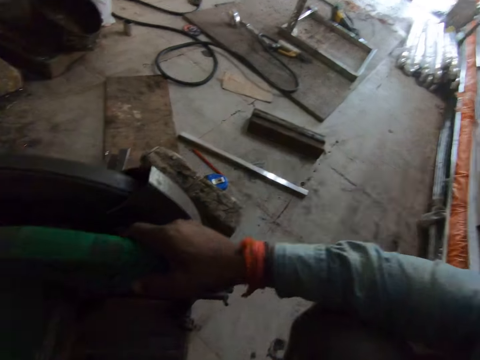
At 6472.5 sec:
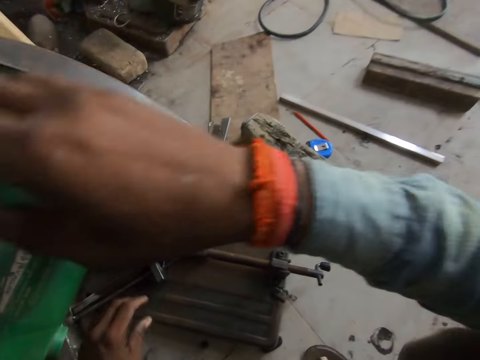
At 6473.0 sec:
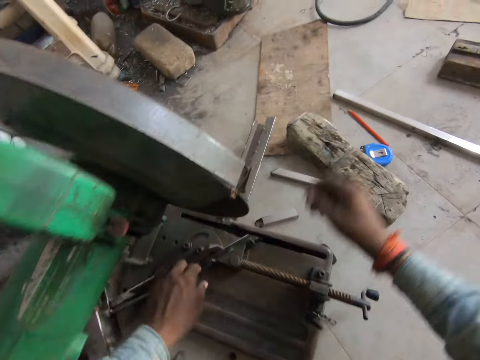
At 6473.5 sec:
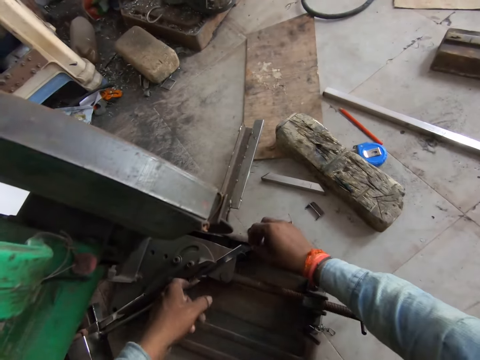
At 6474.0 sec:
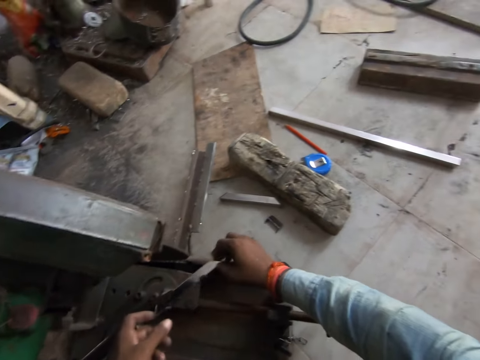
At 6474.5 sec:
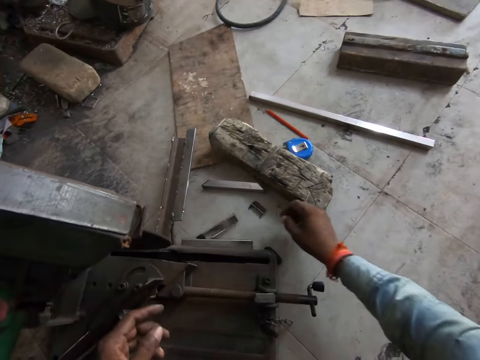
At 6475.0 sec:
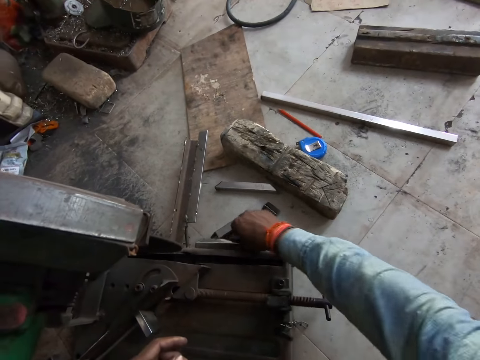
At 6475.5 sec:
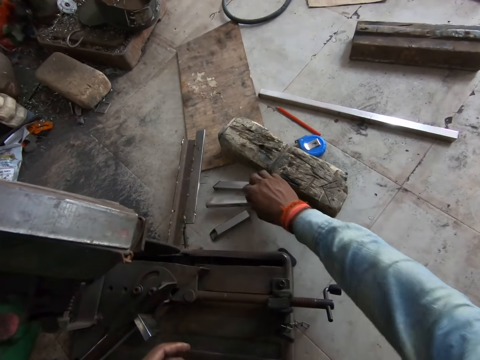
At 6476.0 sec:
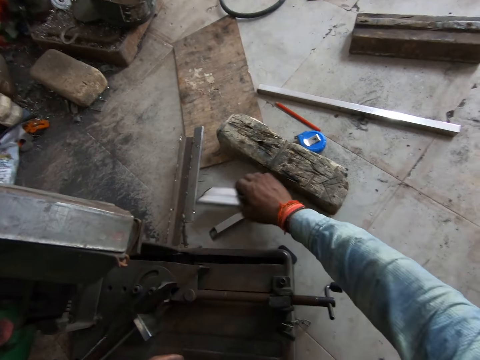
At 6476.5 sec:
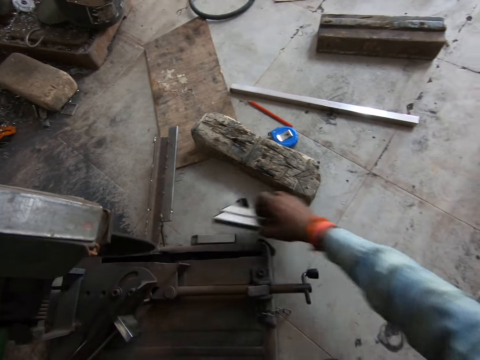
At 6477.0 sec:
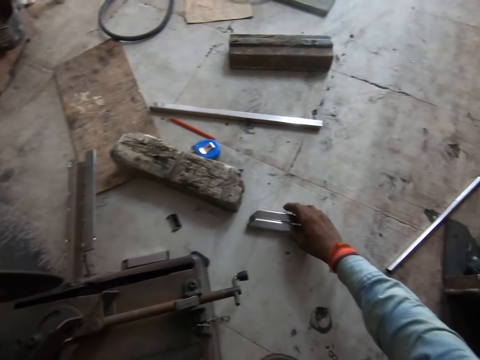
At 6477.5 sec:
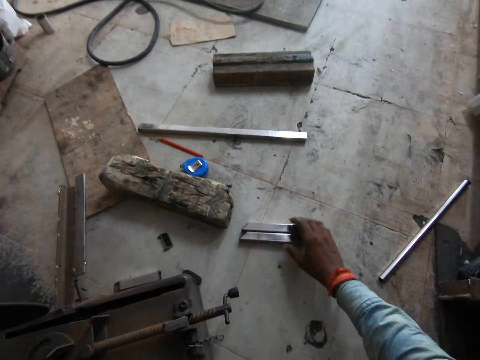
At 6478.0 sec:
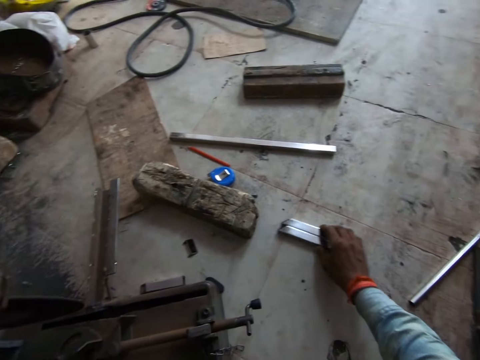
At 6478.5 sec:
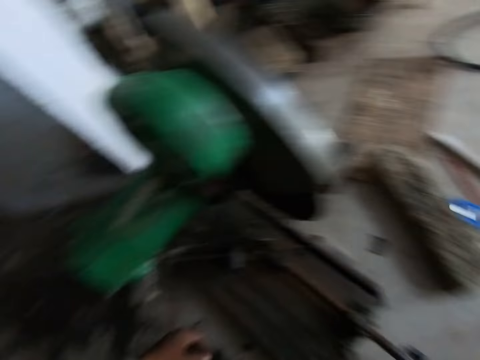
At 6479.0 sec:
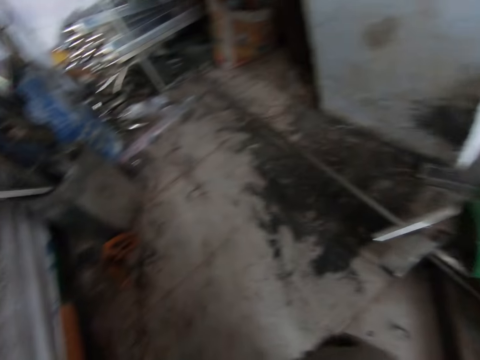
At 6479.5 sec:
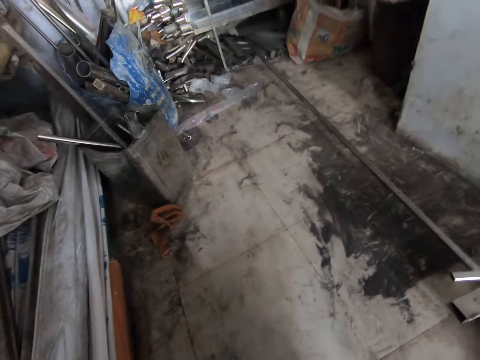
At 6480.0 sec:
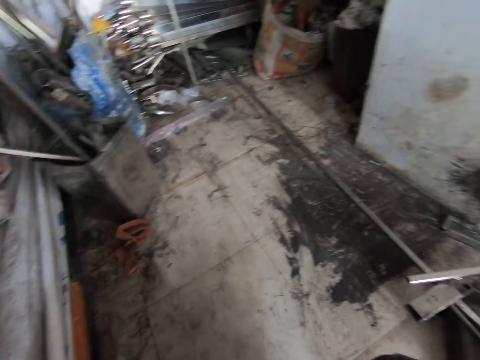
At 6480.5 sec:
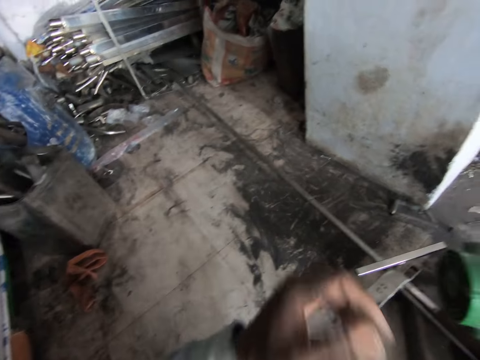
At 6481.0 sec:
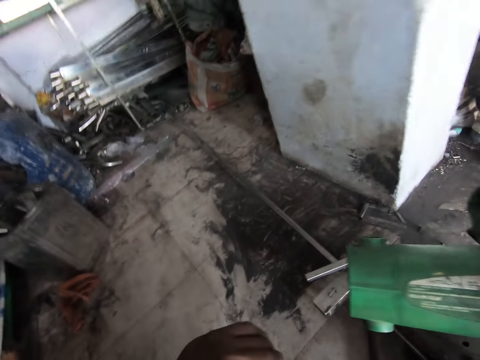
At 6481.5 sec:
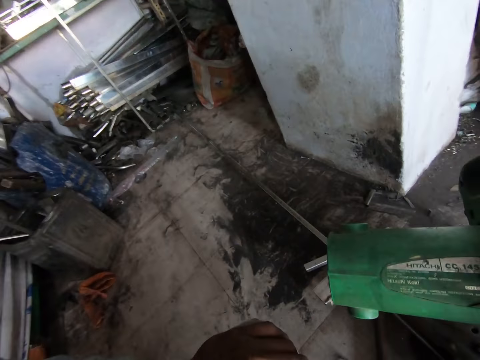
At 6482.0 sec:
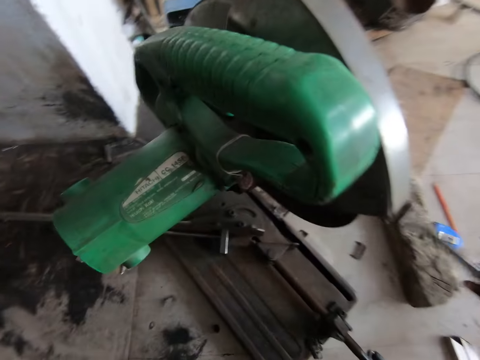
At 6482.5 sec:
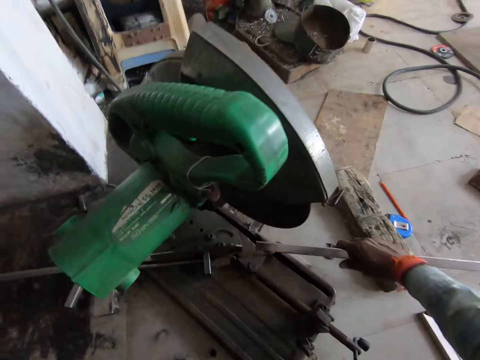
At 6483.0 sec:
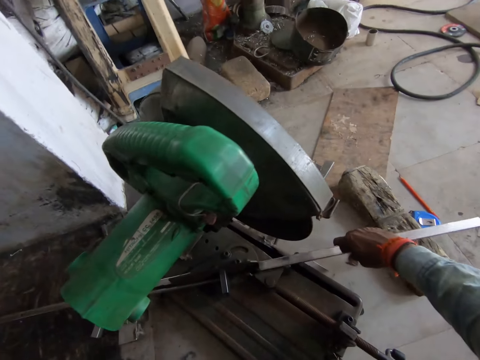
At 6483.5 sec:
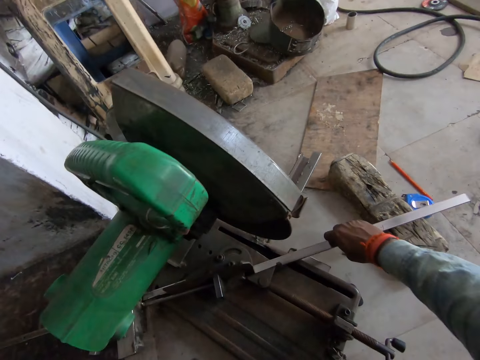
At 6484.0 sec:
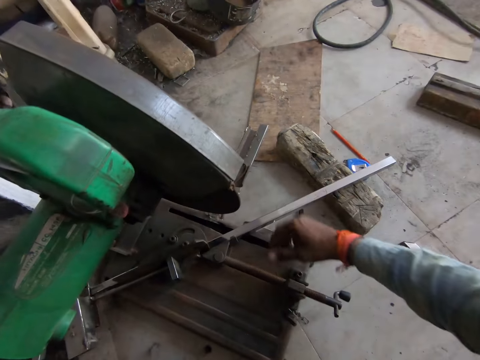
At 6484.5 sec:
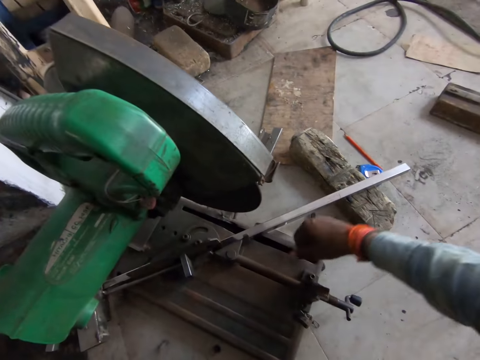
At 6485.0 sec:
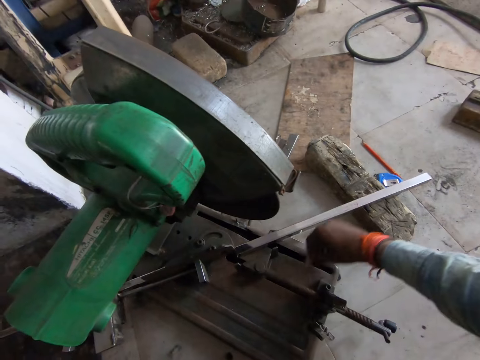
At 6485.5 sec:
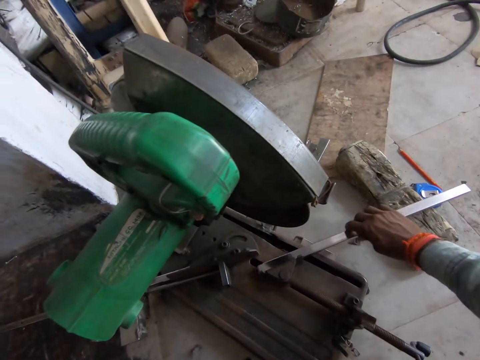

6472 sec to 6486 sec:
The camera wearer drops the metal rod. He removes the metal tube from the steel cutter with his right hand. He takes the rod and puts the rod down. He places a metal tube in the adjustable vise of the steel cutter with his right hand.

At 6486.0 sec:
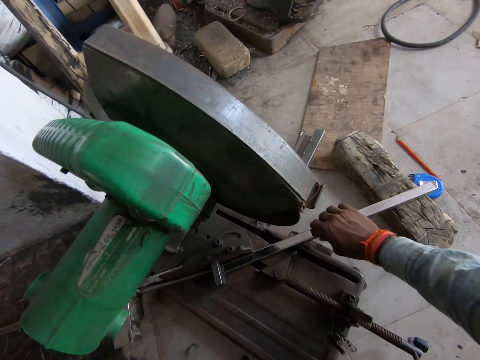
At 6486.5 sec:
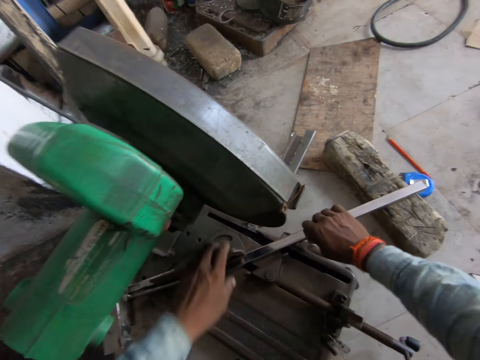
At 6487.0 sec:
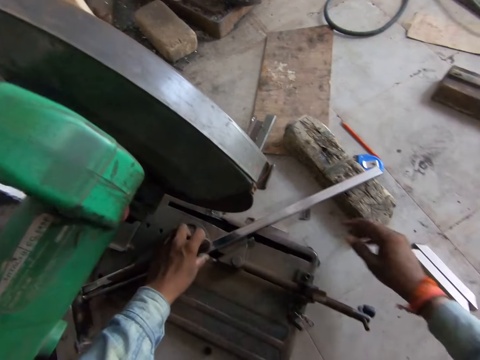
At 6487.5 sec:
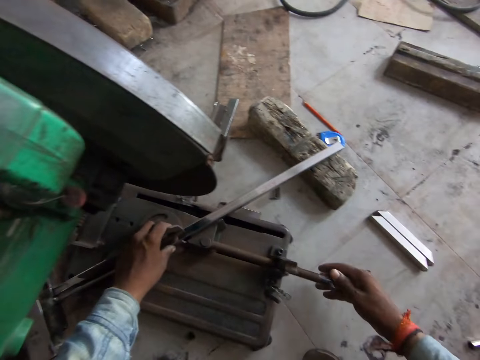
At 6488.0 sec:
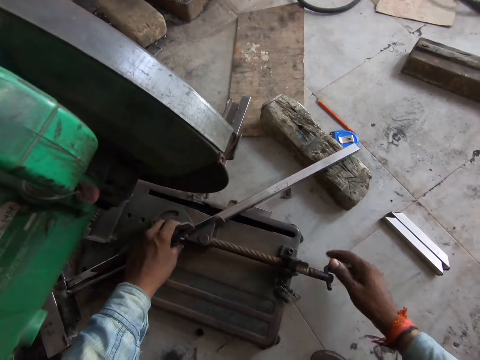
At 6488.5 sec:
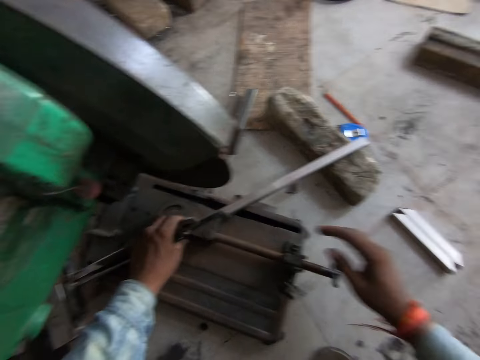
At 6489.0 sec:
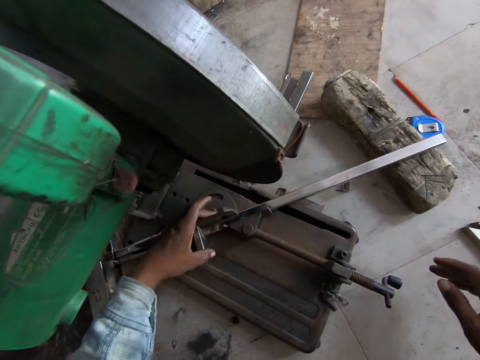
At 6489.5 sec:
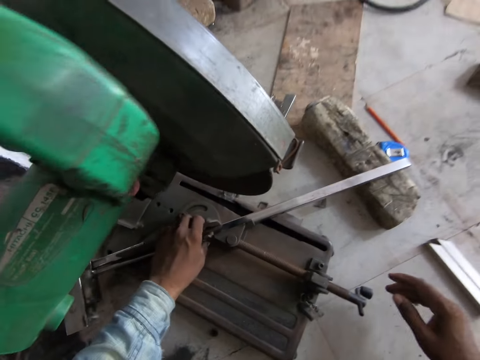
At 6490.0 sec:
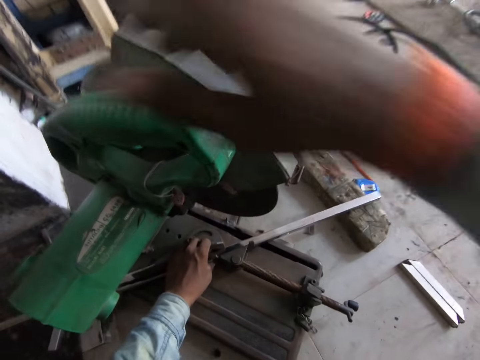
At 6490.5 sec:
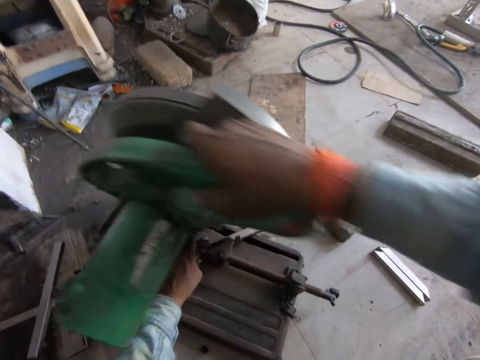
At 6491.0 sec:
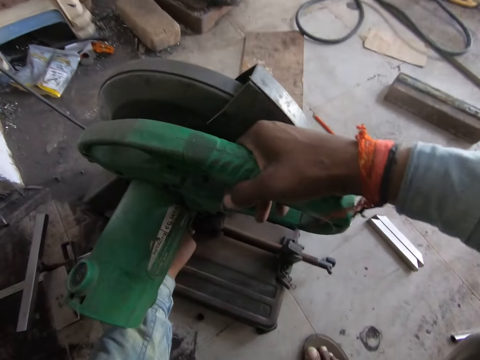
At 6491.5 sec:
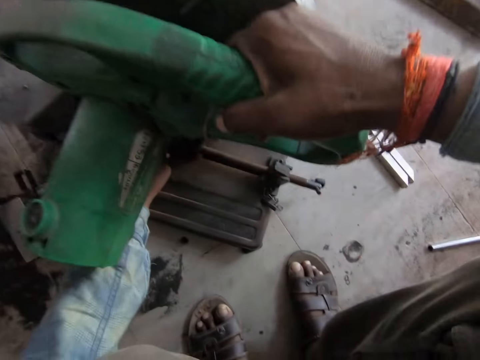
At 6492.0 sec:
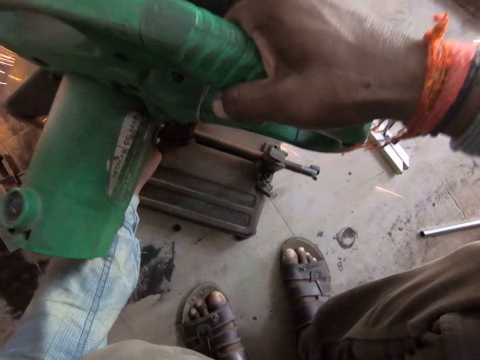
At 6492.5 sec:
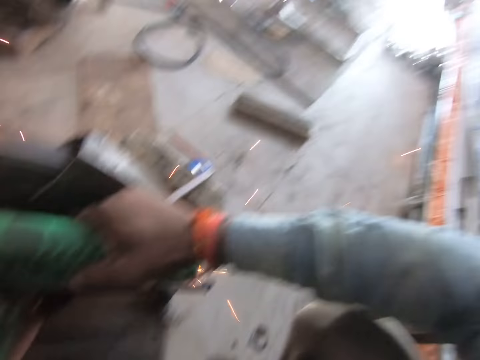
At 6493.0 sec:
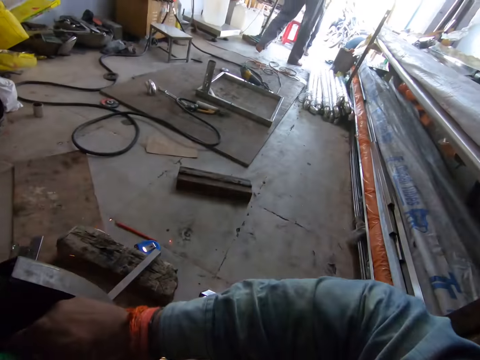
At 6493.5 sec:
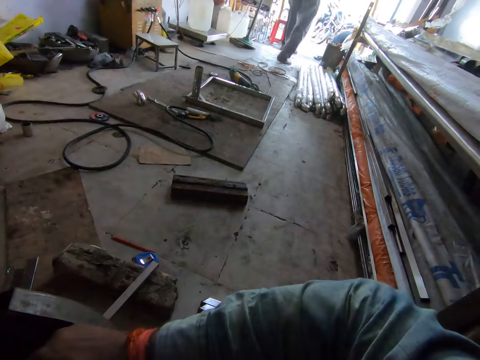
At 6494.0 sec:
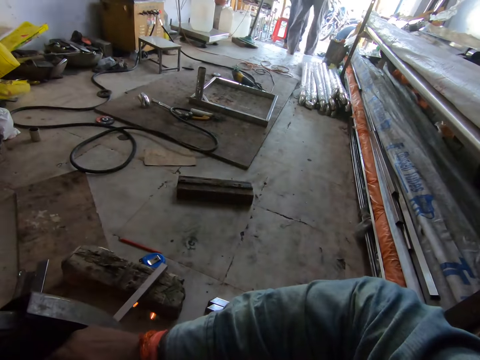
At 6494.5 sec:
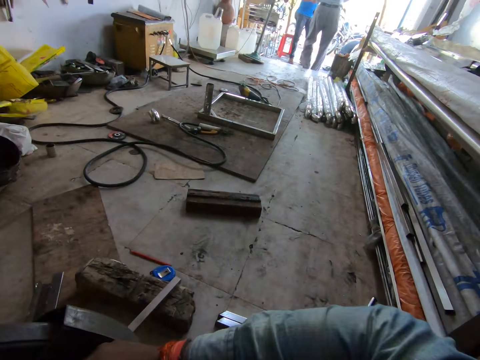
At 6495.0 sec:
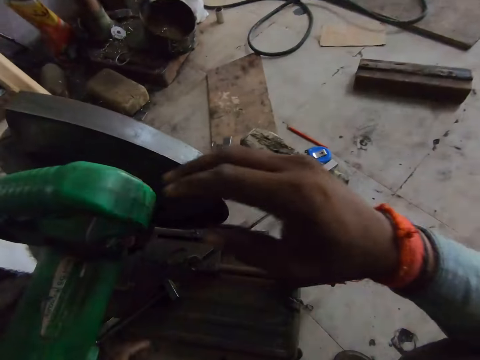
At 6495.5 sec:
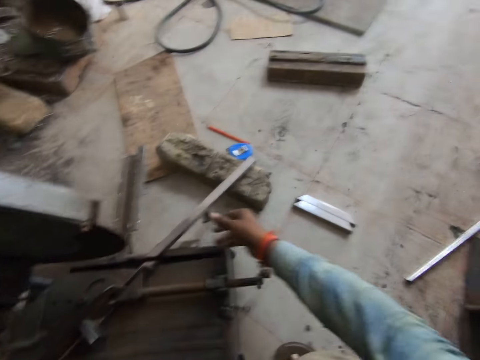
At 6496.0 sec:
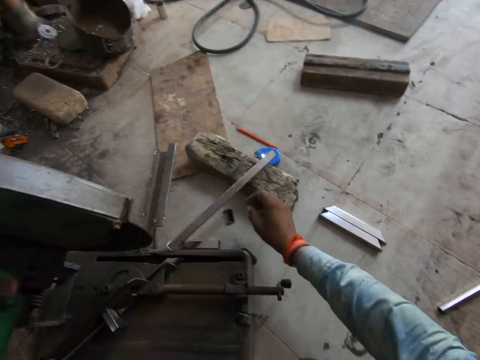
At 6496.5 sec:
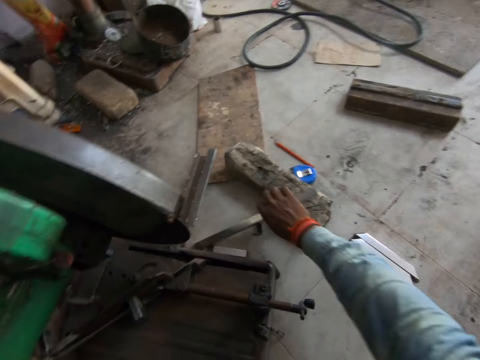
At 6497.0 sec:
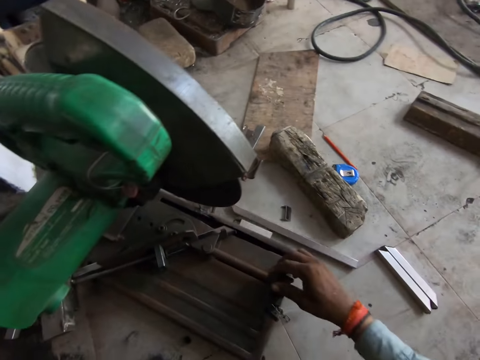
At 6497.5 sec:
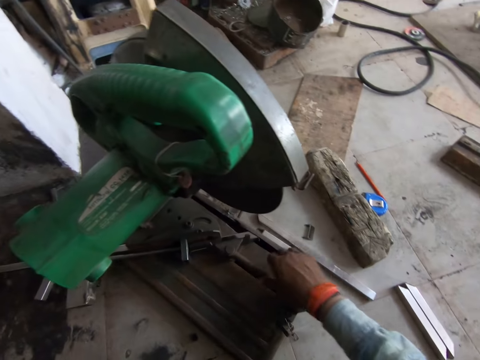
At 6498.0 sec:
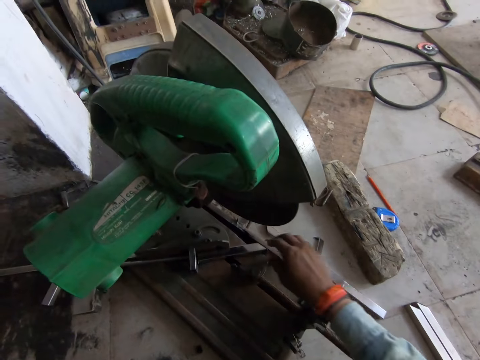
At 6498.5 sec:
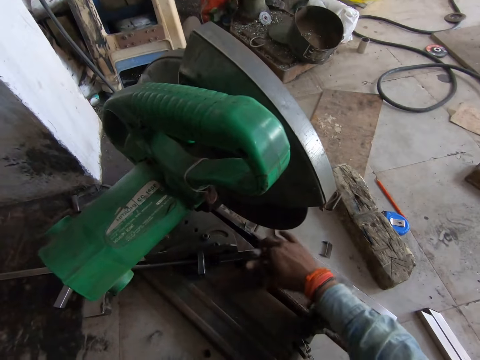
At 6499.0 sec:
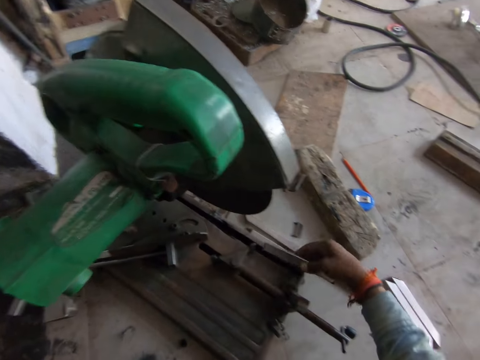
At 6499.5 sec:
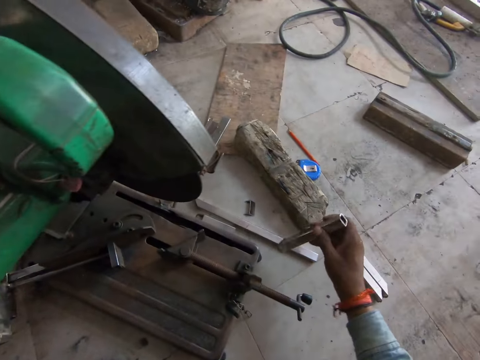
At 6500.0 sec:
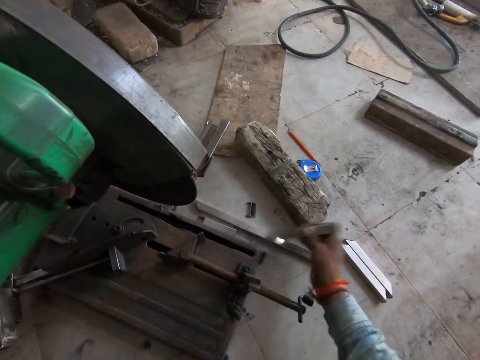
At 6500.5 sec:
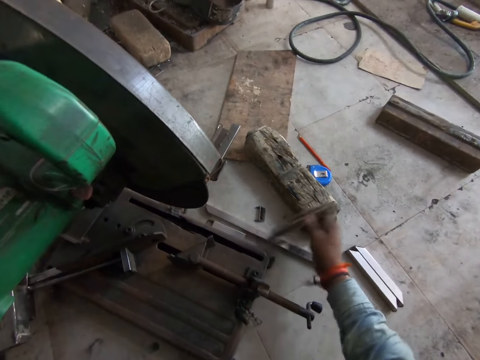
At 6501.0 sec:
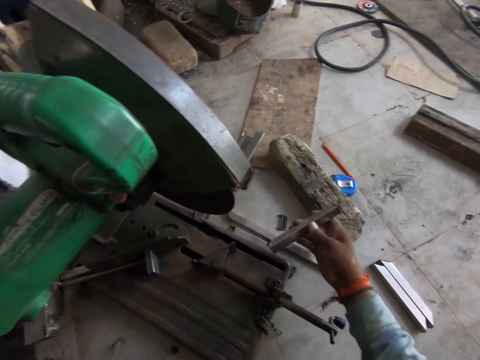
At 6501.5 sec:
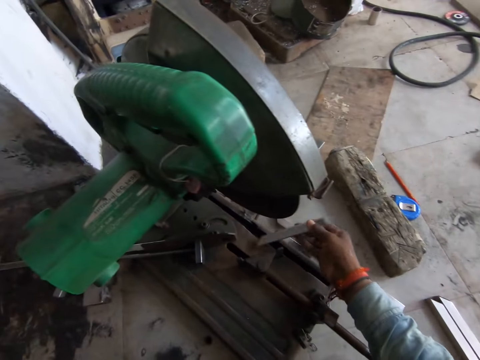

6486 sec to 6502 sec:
The camera wearer turns a knob of the steel cutter with his right hand. He tightens the rod with a screw. He bends down the cutter. He moves the handle of the steel cutter with his right hand. He cuts the metal tube with the steel cutter in his right hand. He touches the metal tube from the floor with his right hand. He moves the knob of the steel cutter with his right hand. He picks the metal tube from the steel cutter with his right hand. He hits the metal tube on the floor with his right hand.
